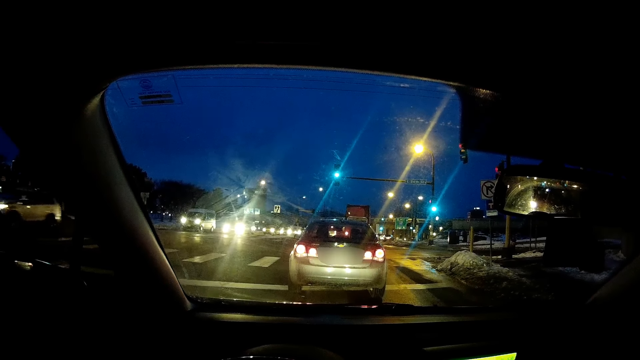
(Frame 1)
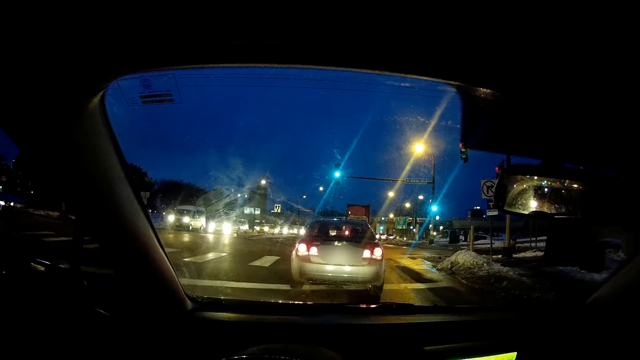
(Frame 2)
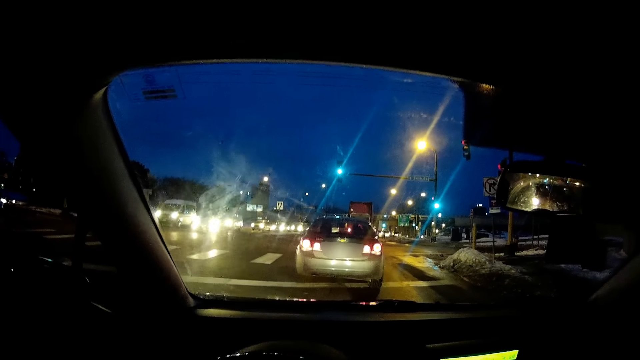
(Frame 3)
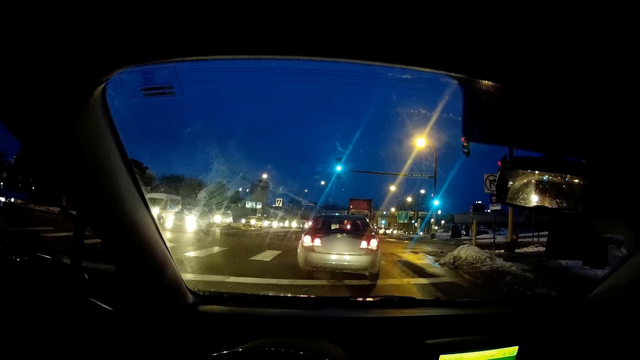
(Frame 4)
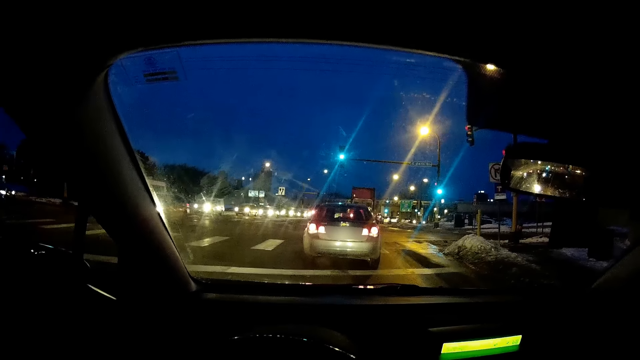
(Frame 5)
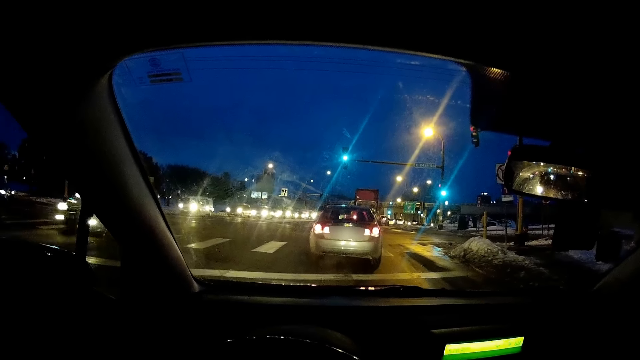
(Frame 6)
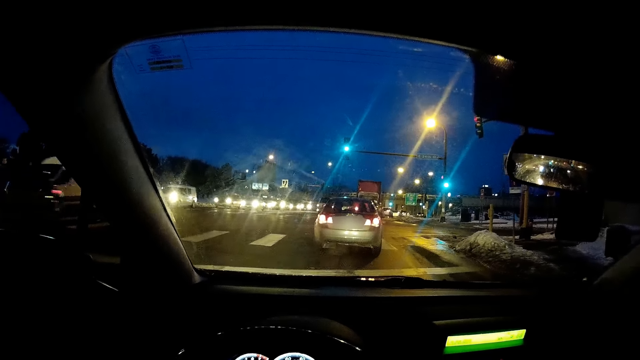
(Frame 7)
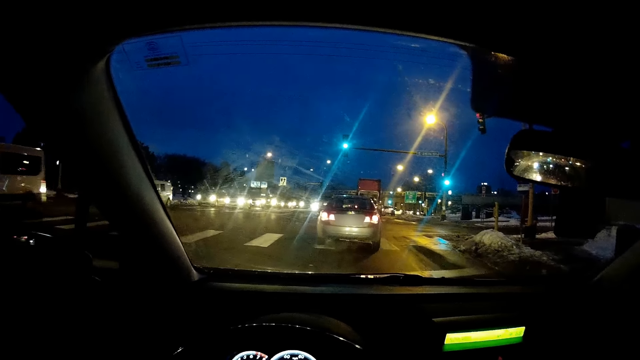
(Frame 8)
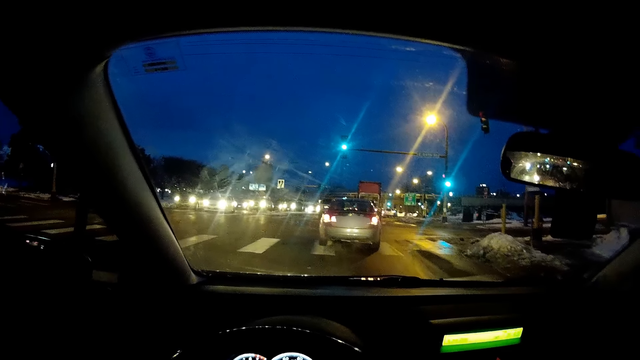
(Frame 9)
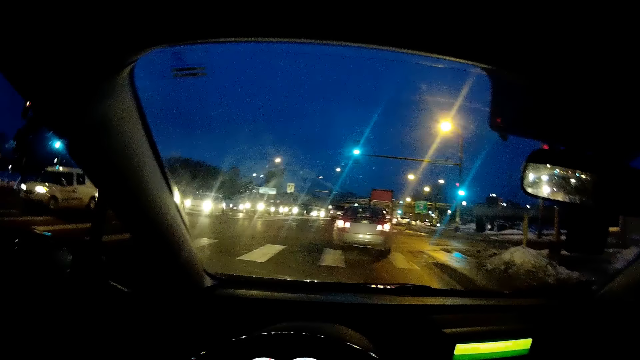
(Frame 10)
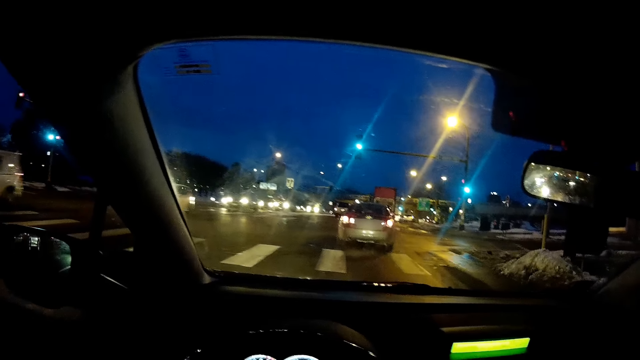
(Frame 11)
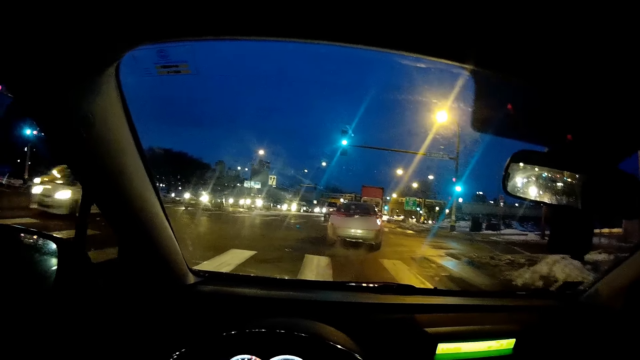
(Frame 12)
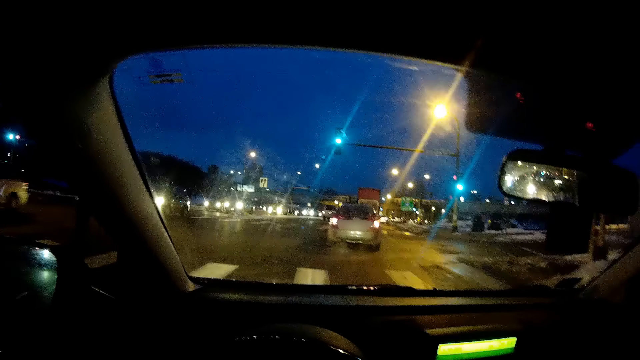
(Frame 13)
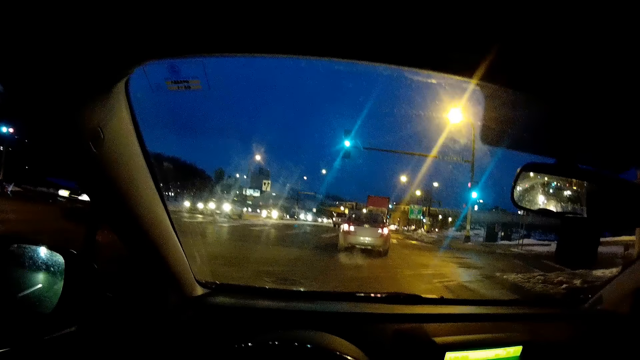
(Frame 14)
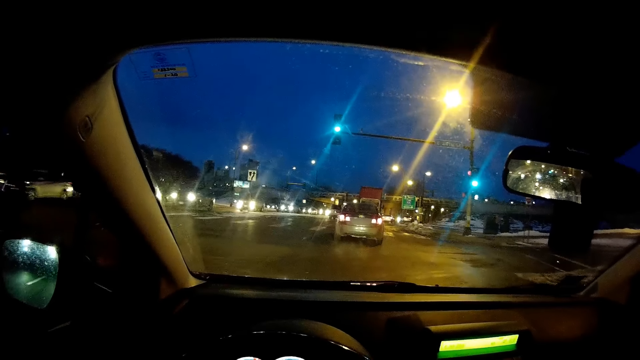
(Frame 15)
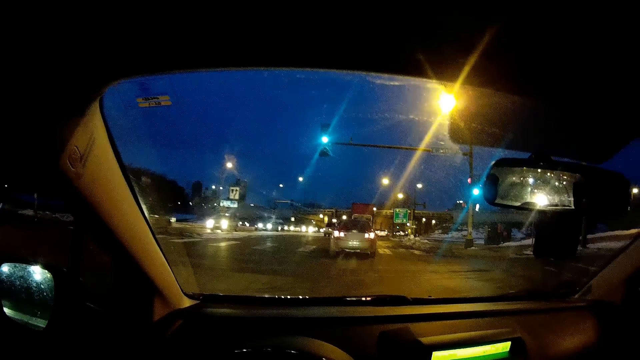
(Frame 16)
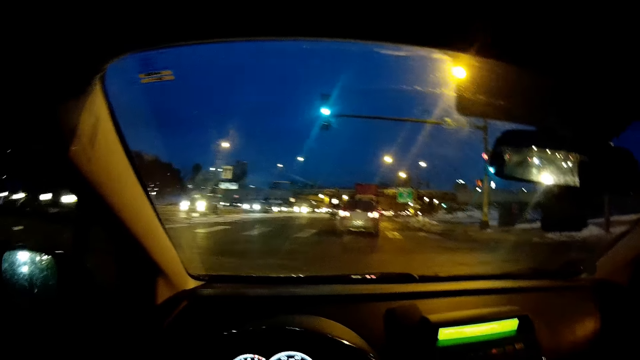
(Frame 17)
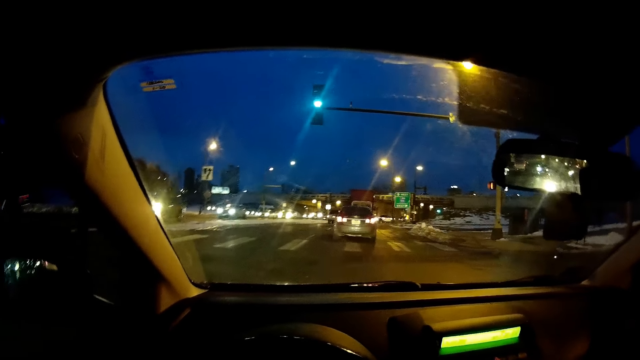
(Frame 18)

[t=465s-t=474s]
The camera wearer drives the car along the road.

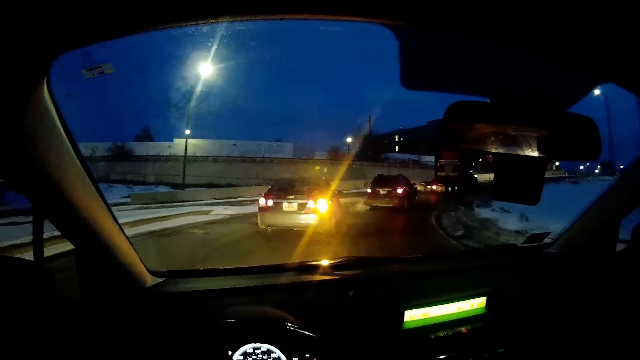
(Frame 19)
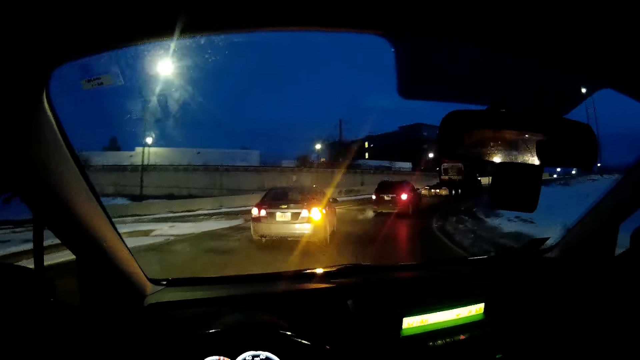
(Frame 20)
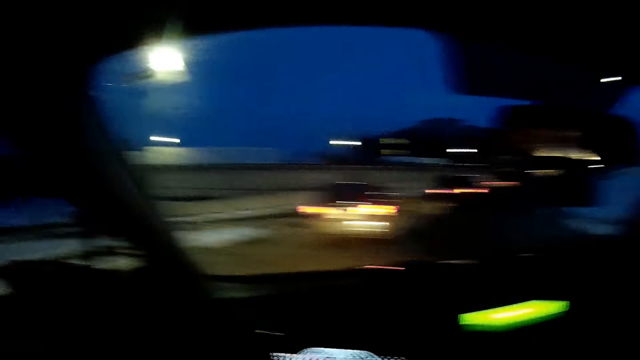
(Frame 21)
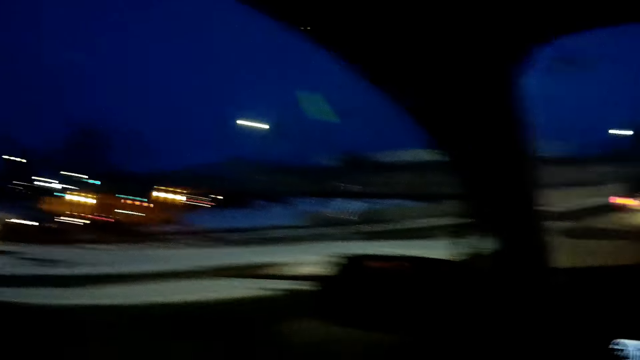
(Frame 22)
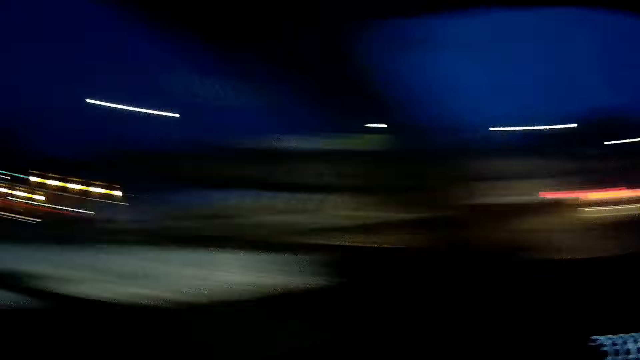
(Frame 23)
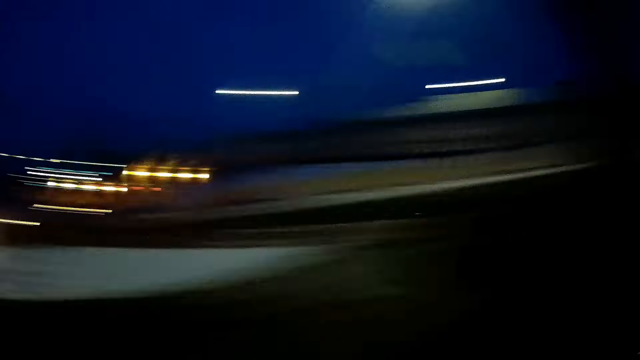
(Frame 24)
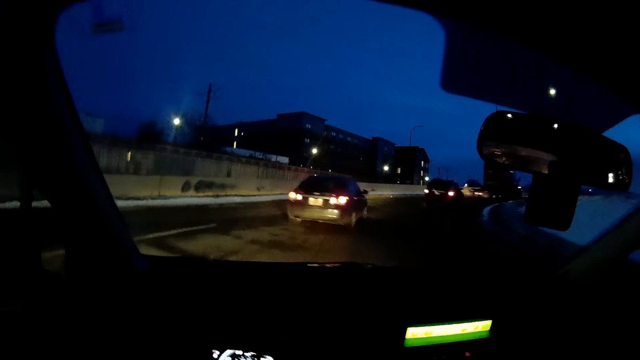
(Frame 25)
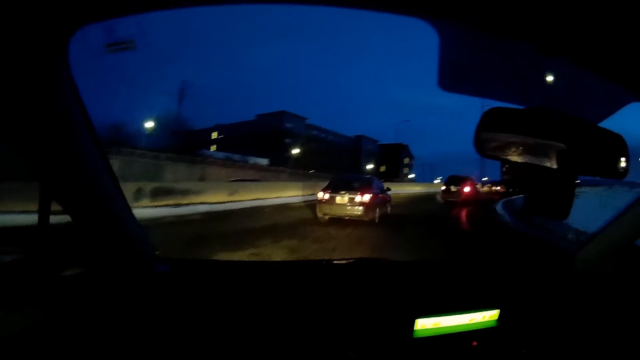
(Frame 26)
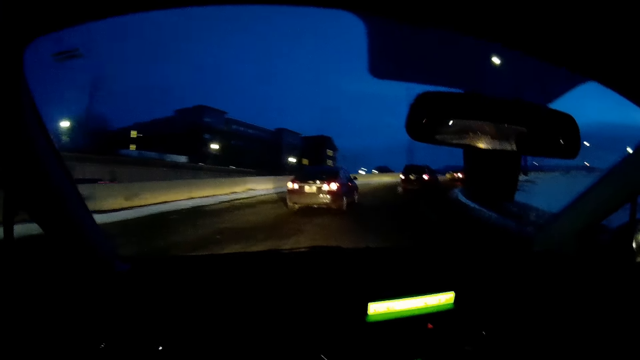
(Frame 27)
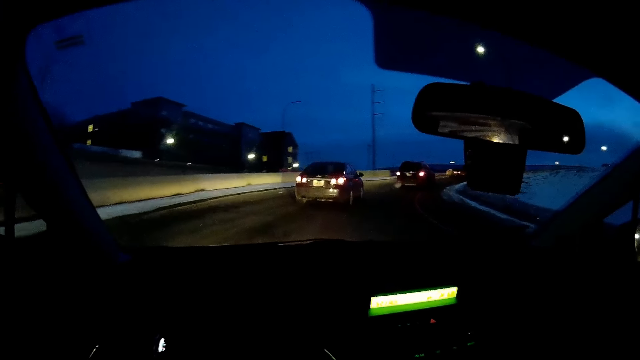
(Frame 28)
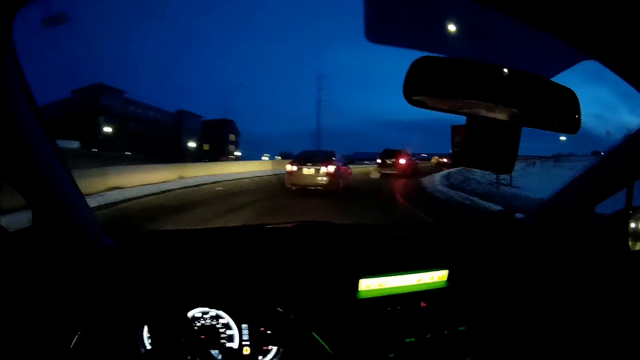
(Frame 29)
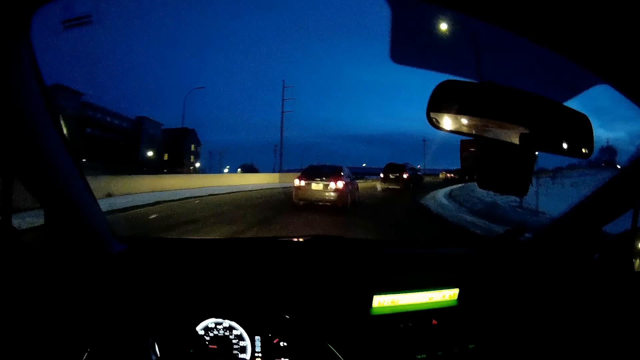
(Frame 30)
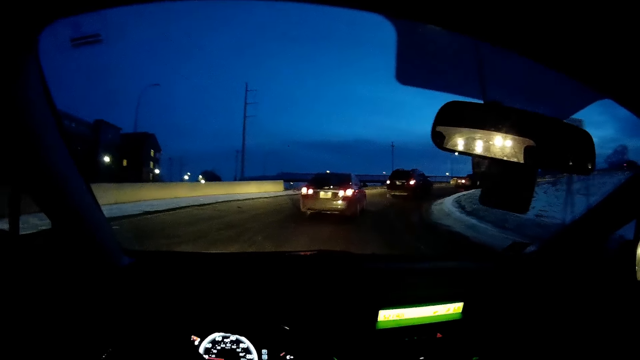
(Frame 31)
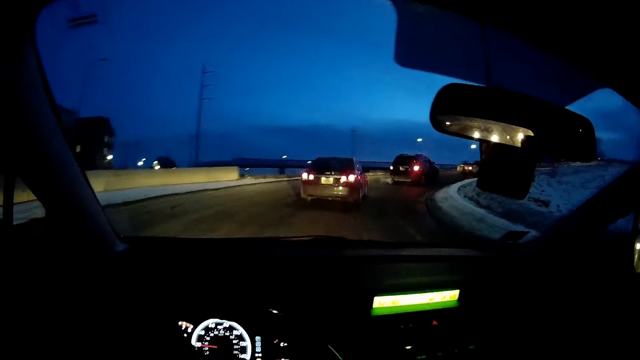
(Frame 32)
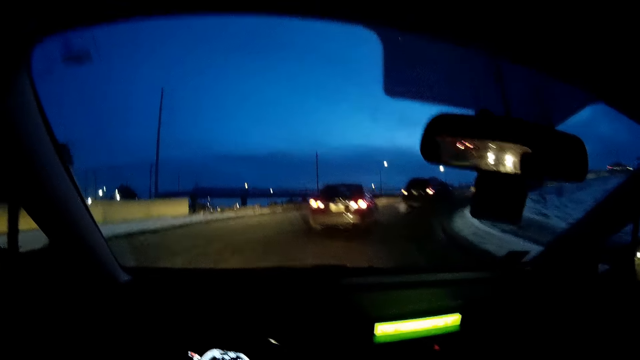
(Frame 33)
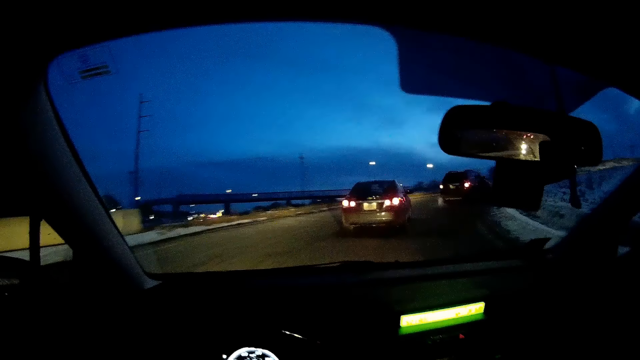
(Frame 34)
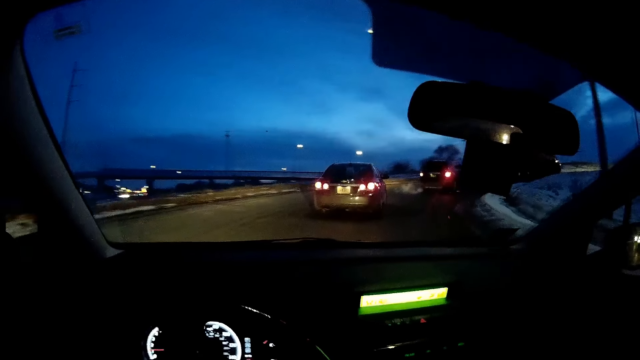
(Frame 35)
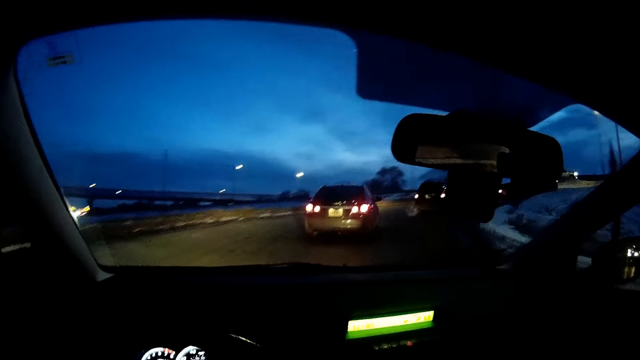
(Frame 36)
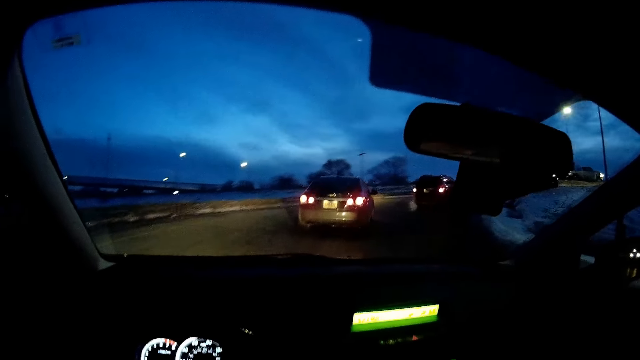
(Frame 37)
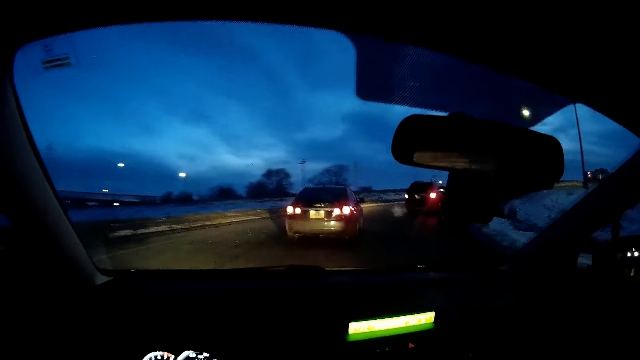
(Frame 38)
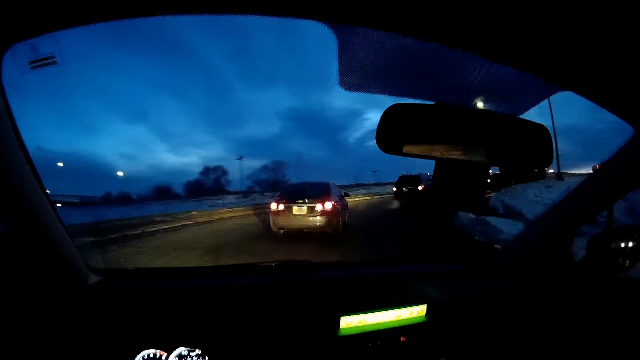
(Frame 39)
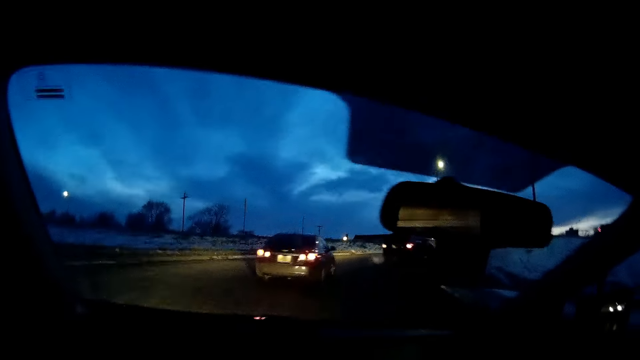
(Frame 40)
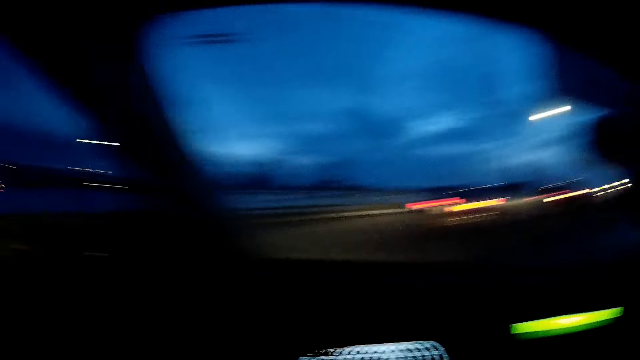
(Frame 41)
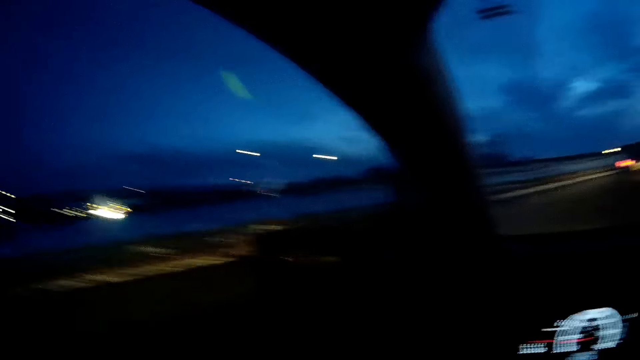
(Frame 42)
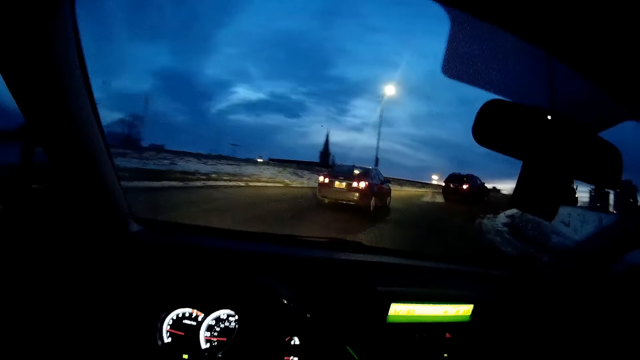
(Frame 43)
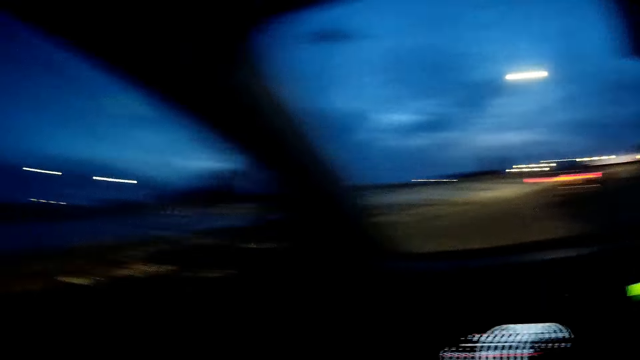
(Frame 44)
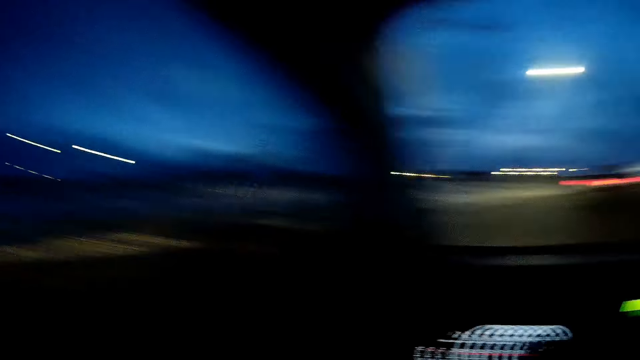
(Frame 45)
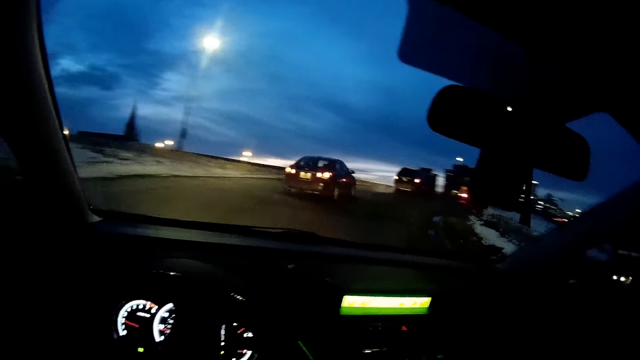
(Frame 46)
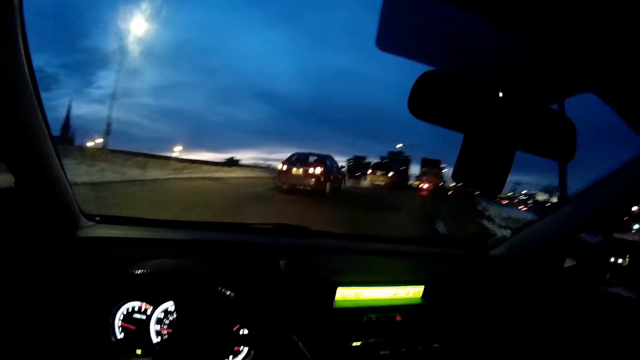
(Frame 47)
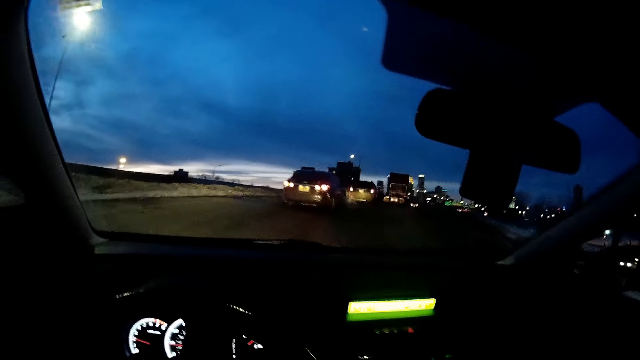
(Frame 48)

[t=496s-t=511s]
The camera wearer looks around. They drive the car. They look around the road.
